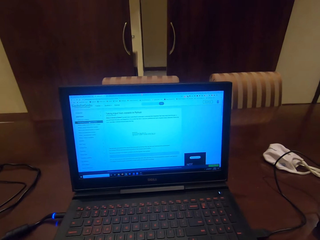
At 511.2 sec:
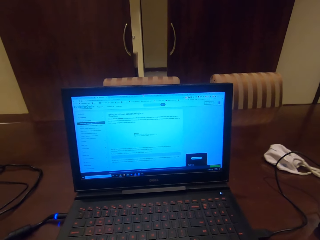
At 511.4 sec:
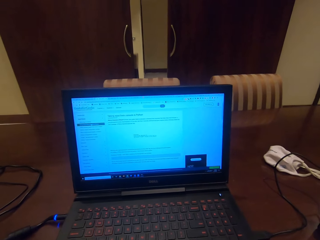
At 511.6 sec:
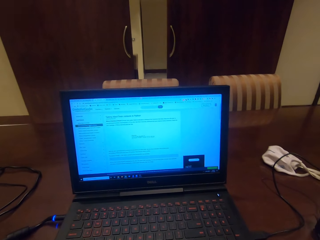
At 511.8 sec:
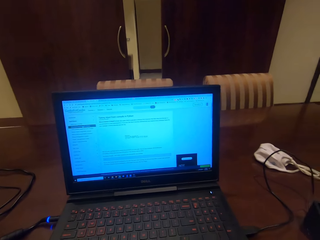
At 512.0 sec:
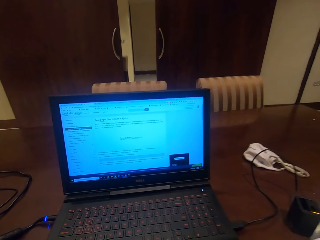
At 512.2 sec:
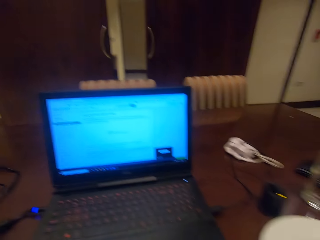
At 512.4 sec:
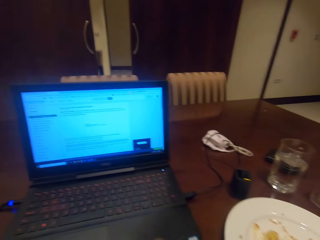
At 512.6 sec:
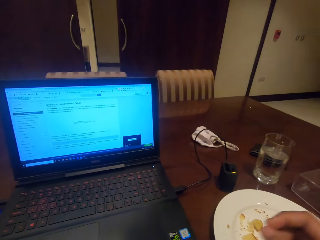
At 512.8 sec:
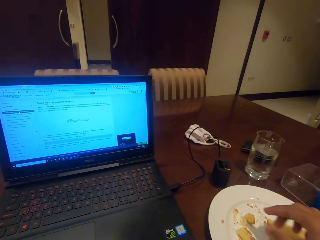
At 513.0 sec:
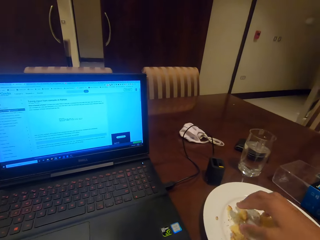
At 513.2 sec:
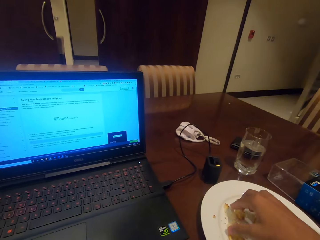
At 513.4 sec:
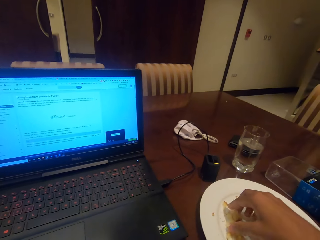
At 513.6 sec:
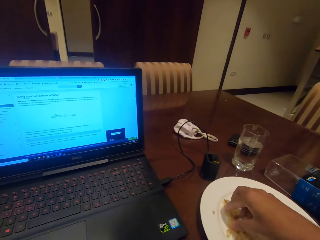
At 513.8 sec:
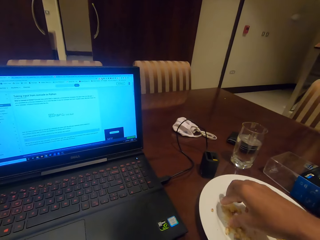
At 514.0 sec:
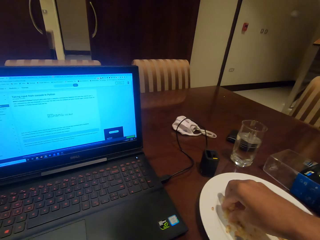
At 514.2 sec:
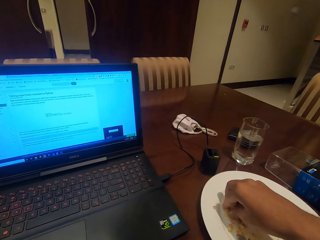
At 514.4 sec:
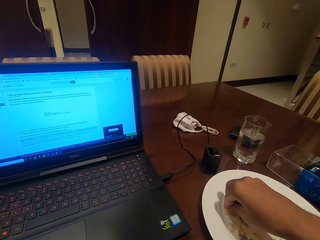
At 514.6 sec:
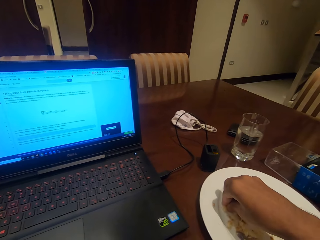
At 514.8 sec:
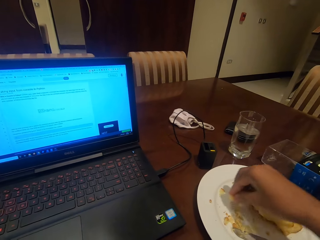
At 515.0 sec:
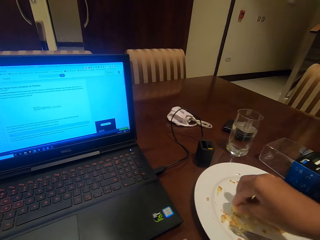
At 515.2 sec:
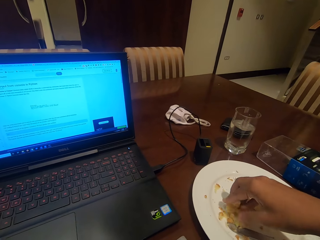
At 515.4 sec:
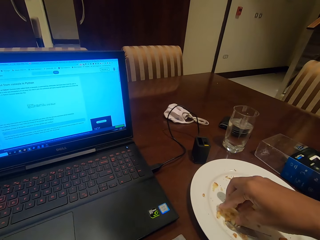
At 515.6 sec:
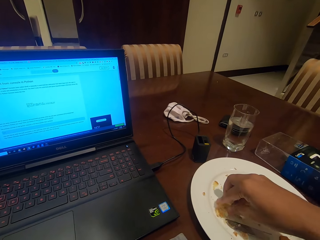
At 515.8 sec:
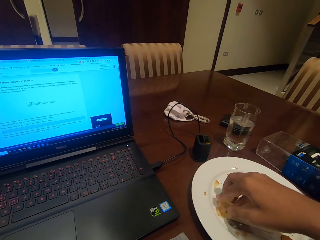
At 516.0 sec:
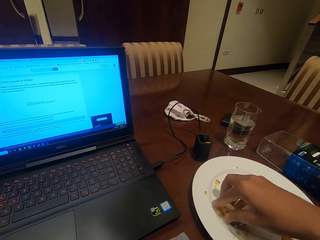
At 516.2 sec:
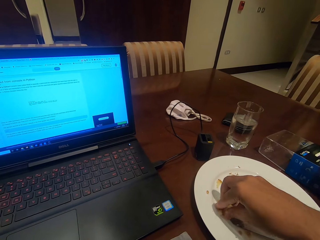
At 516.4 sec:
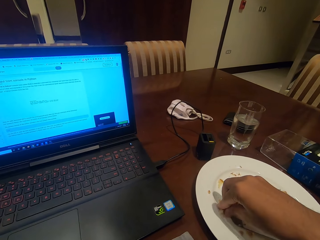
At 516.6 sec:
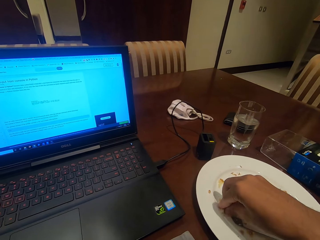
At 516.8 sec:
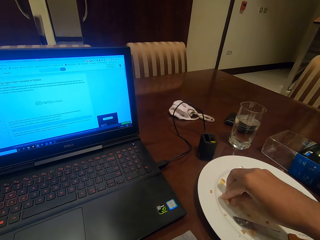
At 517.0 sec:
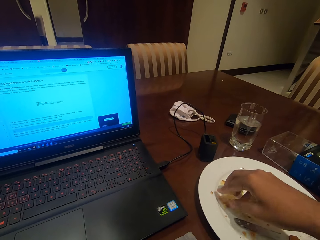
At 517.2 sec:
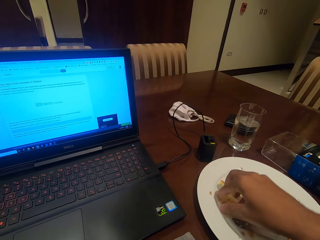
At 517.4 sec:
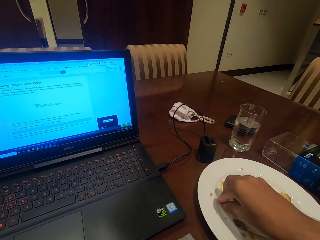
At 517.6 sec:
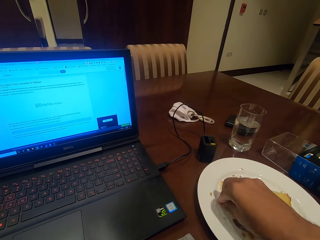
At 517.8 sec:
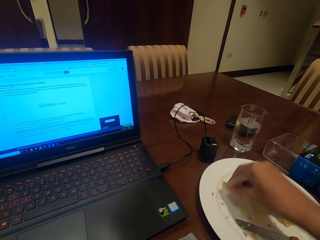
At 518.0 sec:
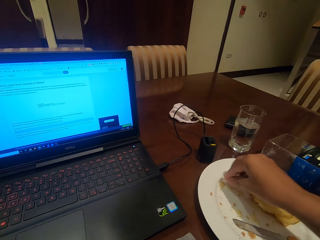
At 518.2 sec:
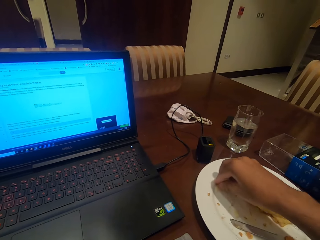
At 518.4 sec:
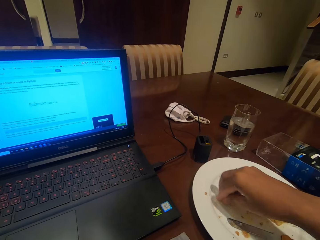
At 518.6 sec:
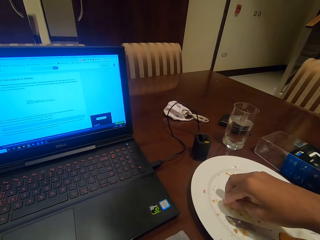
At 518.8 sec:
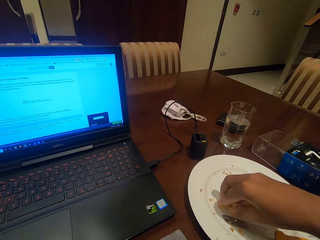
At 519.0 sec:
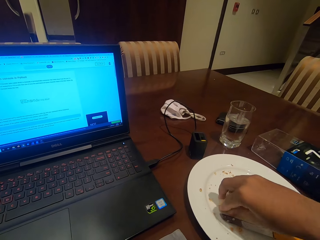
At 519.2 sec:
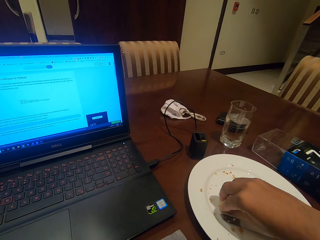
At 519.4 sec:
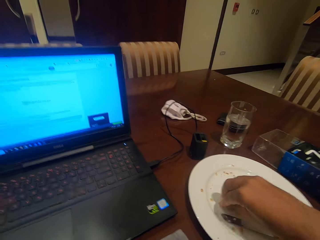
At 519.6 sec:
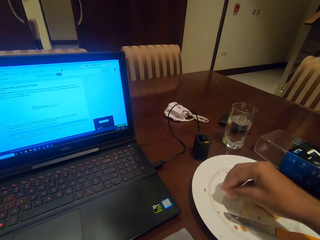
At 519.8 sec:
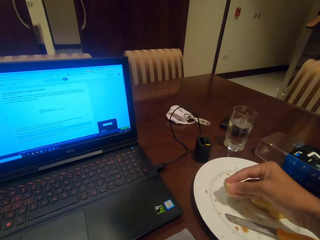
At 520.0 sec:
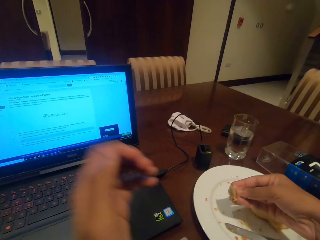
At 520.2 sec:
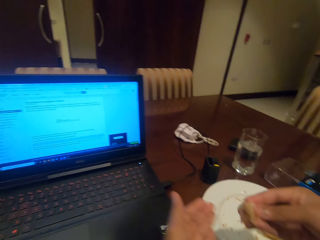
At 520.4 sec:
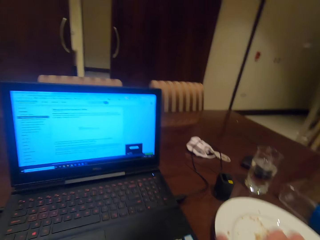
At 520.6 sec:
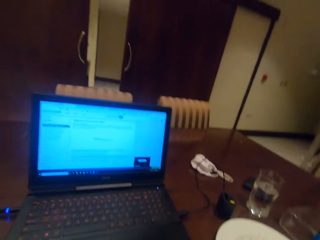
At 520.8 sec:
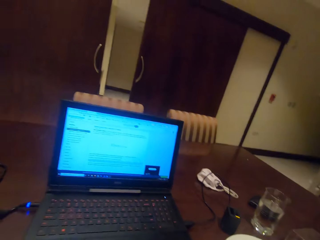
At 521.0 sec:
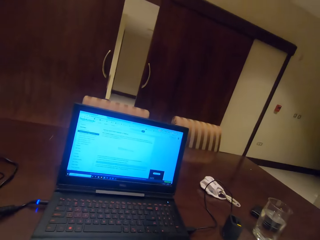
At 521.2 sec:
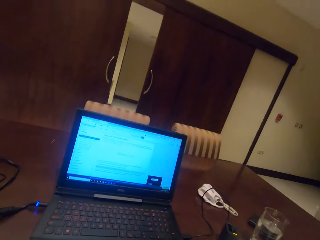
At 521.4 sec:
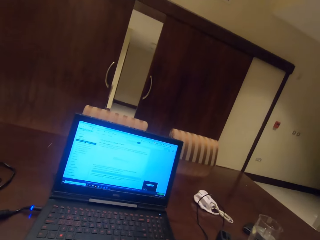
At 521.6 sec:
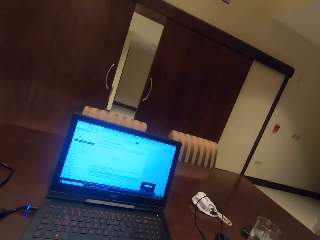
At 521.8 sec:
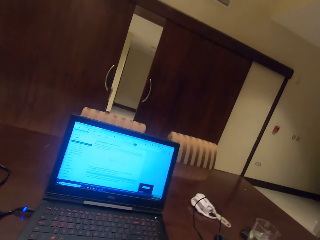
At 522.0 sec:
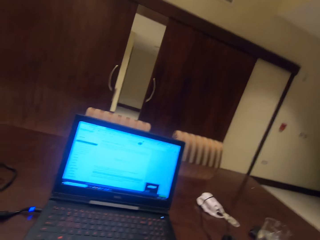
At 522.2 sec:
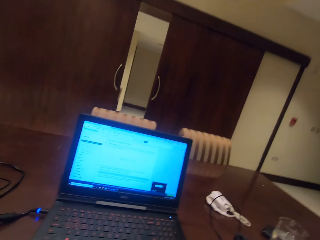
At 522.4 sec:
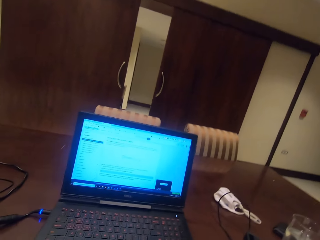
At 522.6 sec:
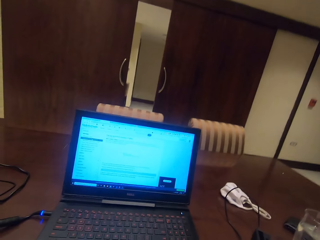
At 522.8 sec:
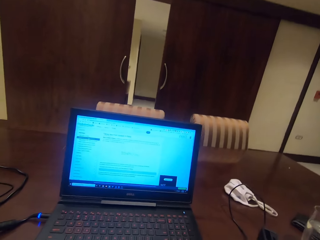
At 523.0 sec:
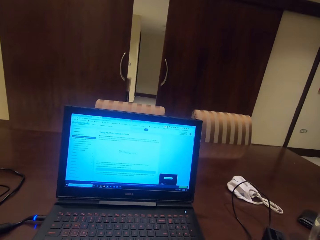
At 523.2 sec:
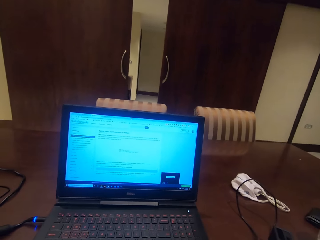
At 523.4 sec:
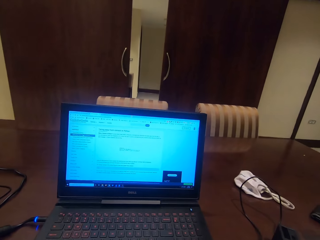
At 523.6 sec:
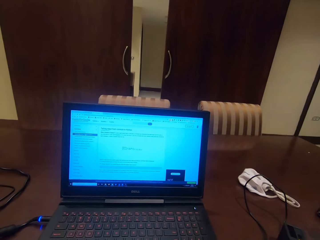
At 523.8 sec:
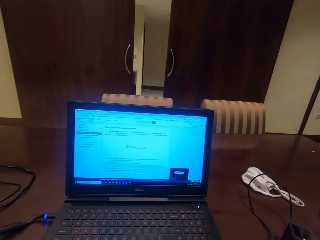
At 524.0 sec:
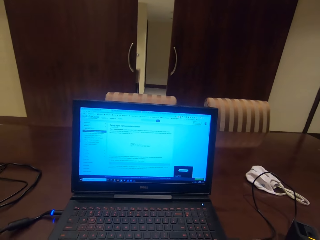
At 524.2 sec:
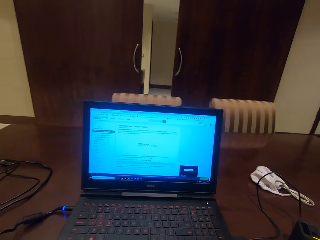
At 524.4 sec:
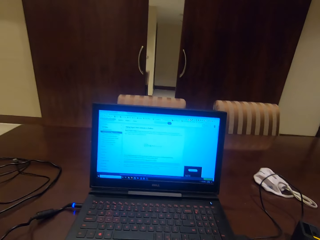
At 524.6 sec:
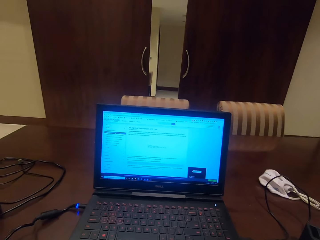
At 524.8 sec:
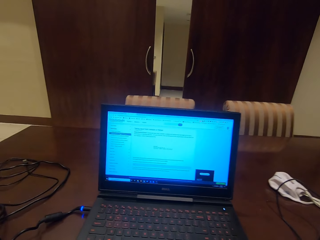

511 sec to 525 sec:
The camera wearer picks pieces of cake on the plate. They are eating the cake. They move their left hand towards the plate and eat the pieces of cake.

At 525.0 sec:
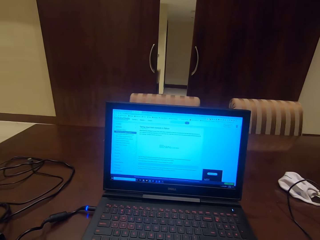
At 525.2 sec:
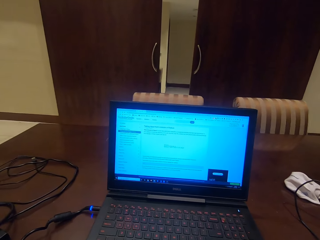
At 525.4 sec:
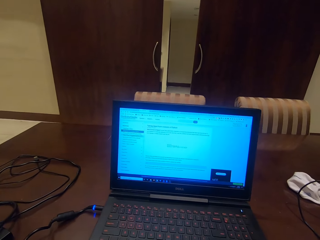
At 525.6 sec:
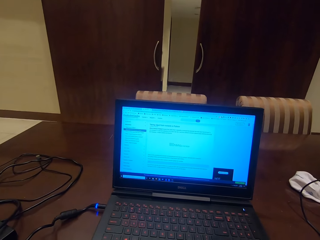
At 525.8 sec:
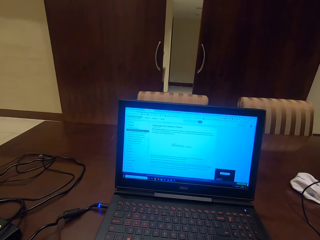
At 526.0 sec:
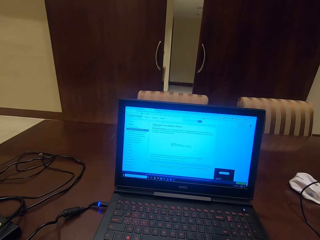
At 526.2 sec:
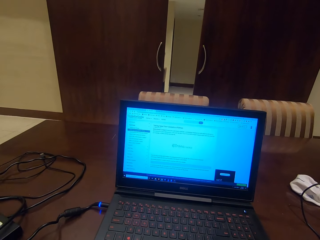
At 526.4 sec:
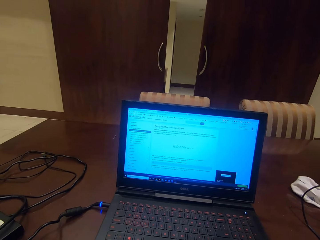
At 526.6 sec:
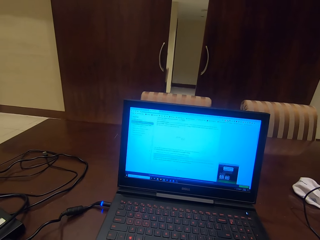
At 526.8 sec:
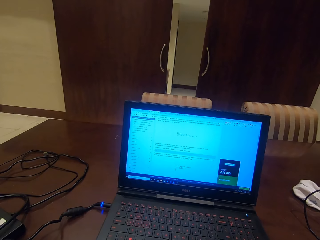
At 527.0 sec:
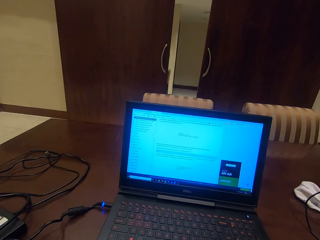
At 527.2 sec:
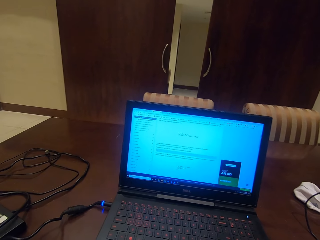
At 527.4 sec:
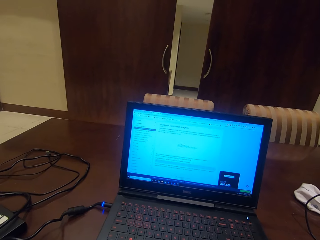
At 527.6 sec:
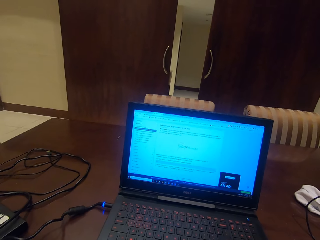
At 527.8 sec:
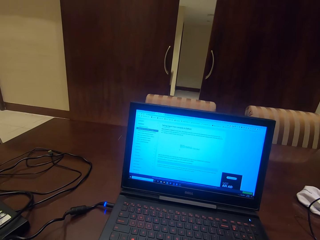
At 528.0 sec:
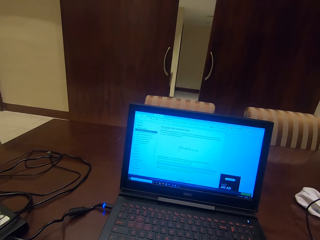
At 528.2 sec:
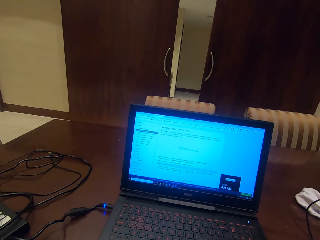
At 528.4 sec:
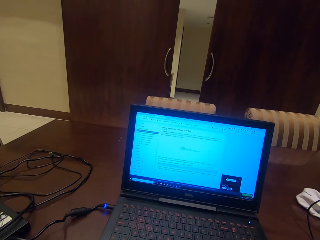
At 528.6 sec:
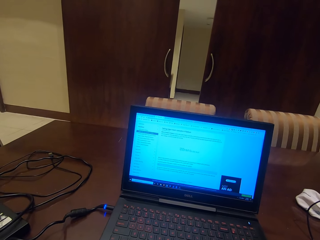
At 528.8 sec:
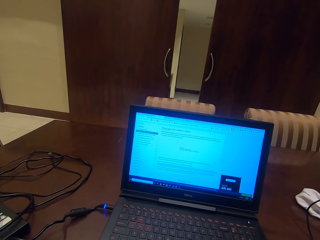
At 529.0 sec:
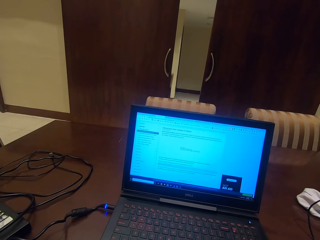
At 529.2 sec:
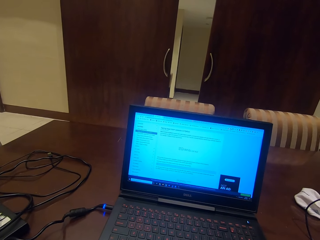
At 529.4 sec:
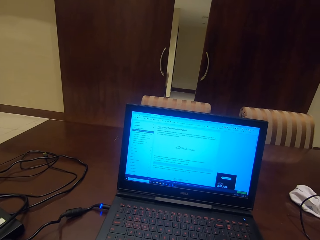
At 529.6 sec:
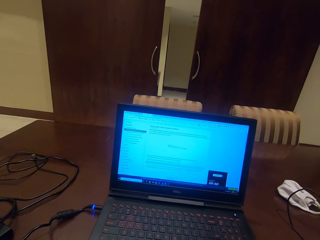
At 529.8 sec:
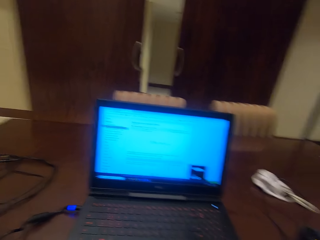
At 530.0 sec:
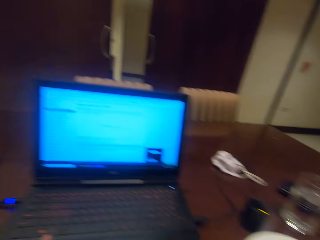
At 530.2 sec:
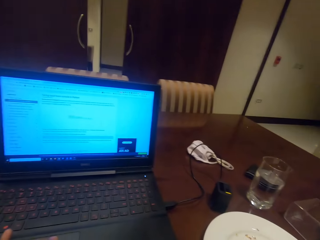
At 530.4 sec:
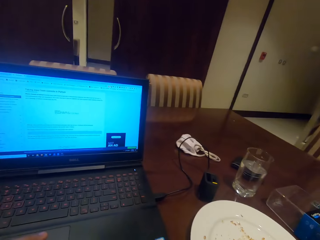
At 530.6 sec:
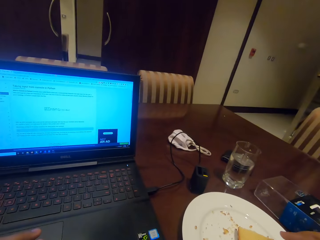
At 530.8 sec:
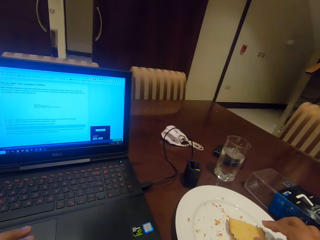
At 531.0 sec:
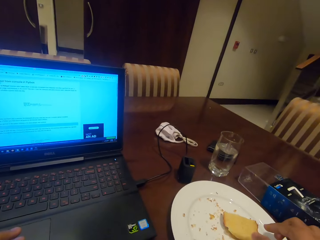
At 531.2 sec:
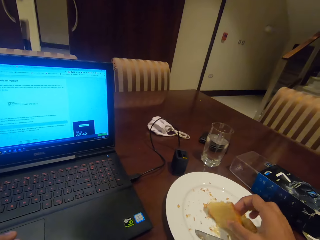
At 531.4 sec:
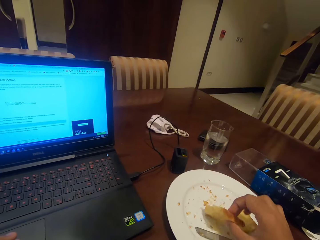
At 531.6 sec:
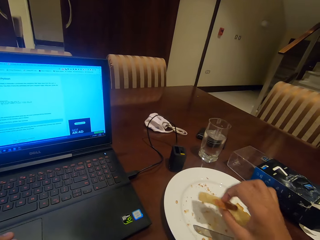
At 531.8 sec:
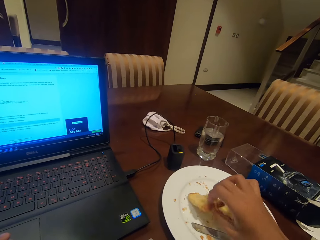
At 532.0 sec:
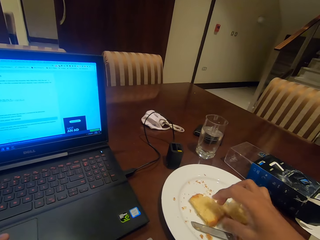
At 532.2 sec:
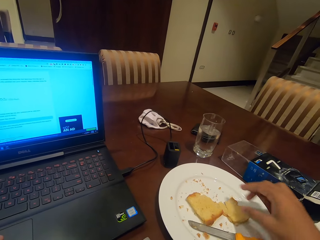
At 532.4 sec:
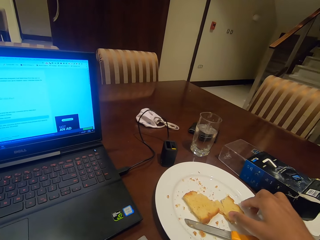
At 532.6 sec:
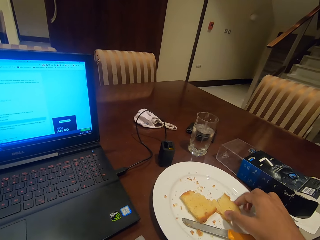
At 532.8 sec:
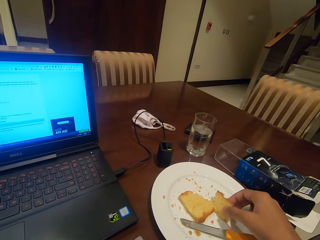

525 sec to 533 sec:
The camera wearer checks the laptop. They put a slice of cake aside.
